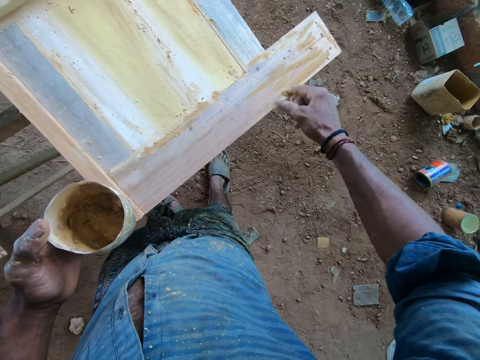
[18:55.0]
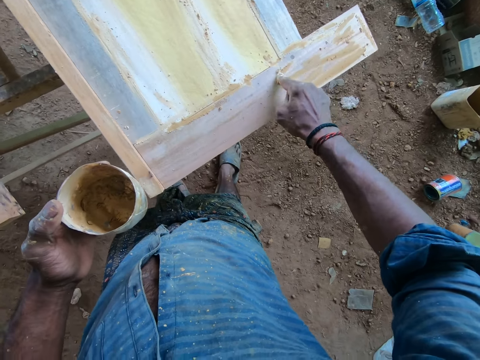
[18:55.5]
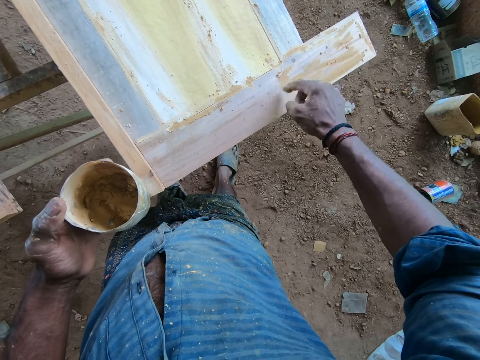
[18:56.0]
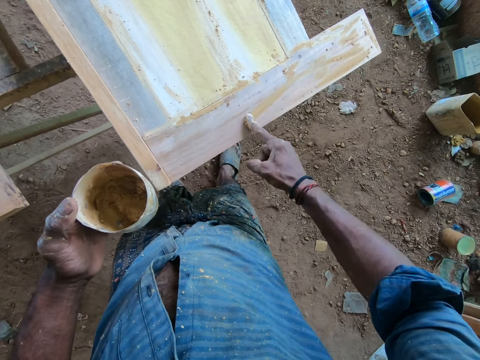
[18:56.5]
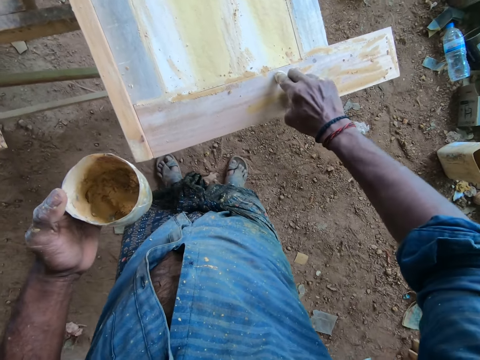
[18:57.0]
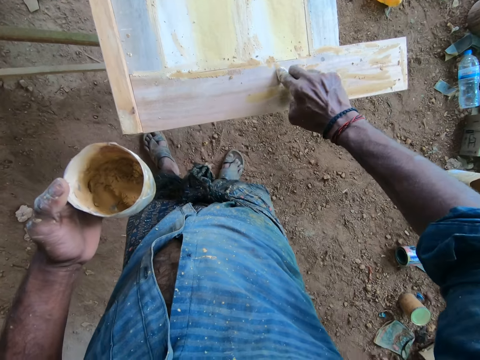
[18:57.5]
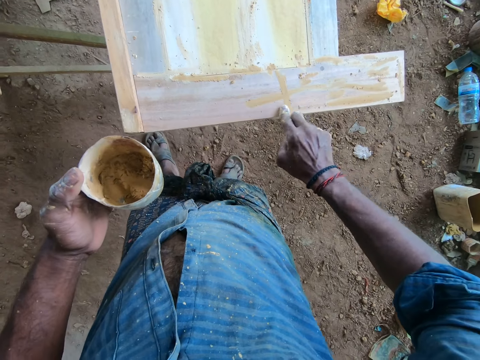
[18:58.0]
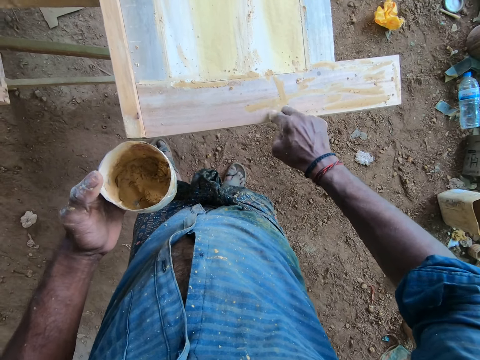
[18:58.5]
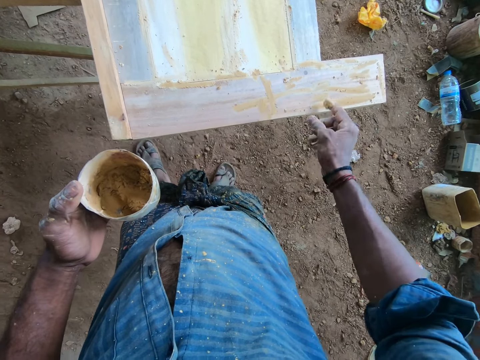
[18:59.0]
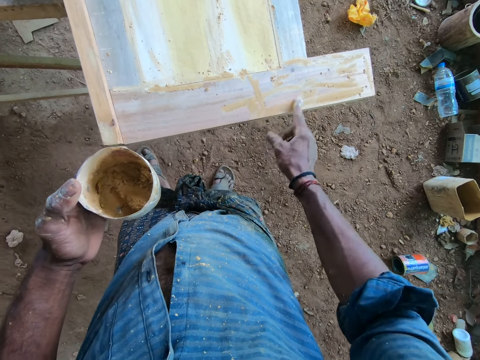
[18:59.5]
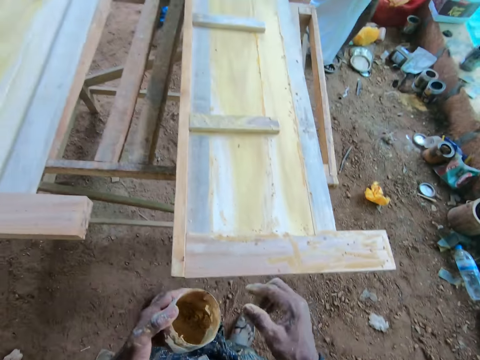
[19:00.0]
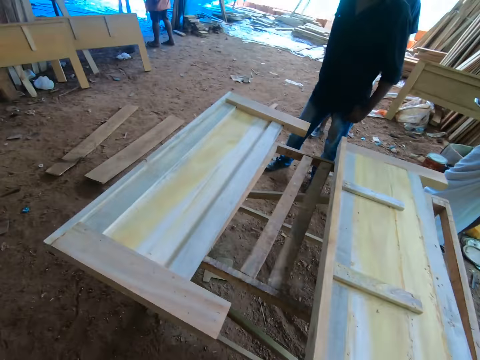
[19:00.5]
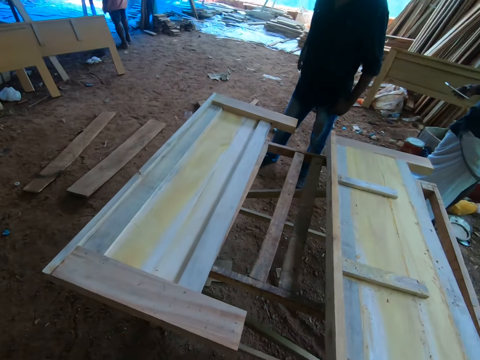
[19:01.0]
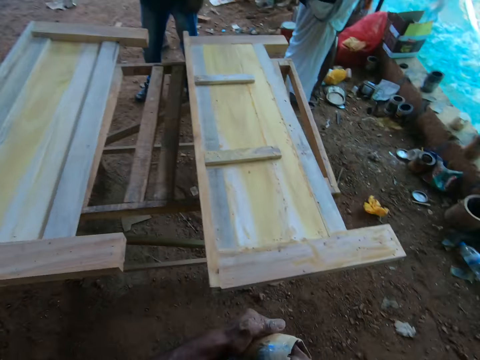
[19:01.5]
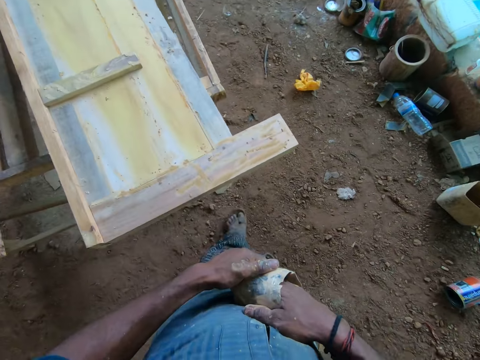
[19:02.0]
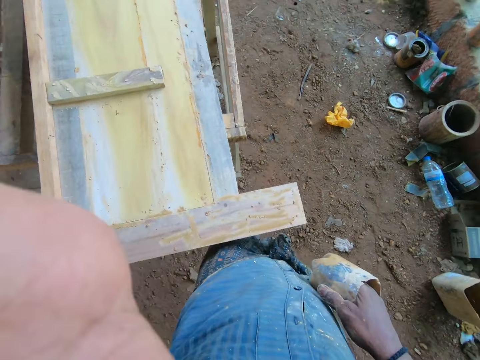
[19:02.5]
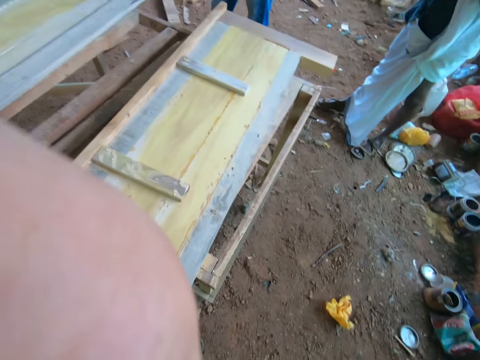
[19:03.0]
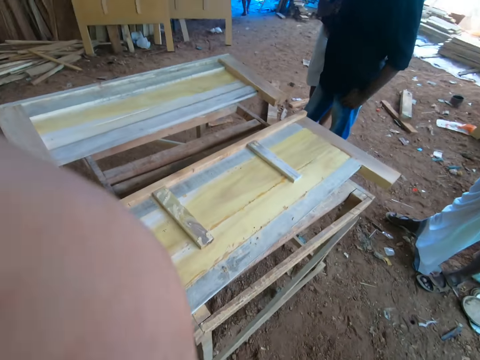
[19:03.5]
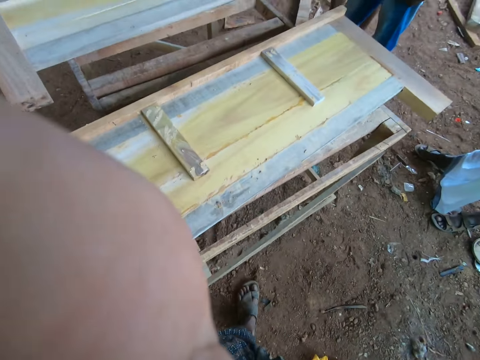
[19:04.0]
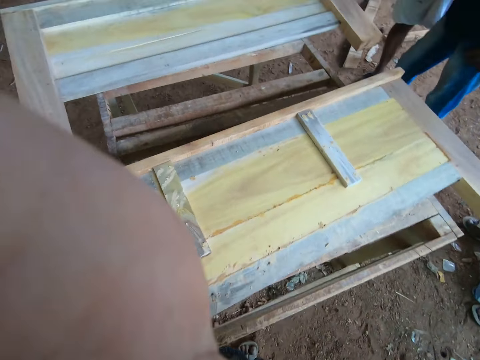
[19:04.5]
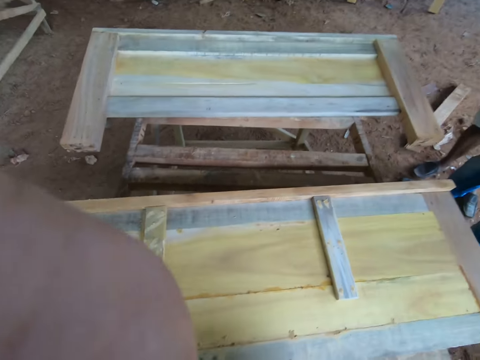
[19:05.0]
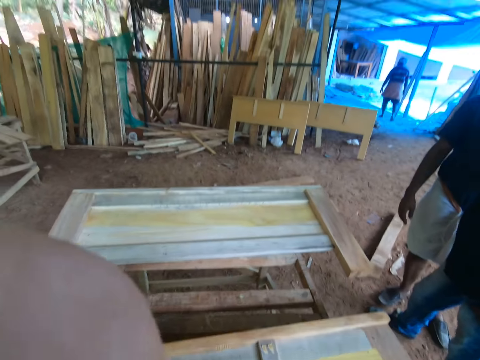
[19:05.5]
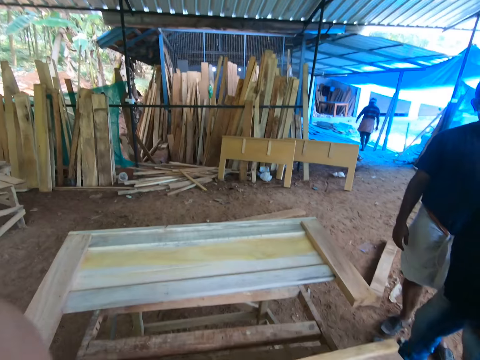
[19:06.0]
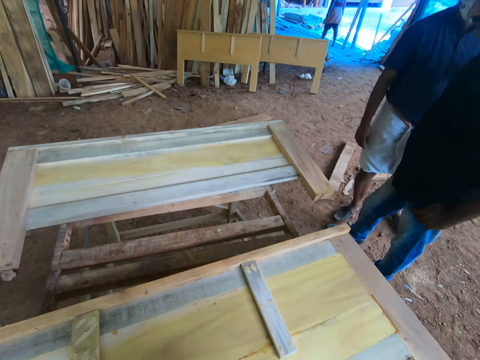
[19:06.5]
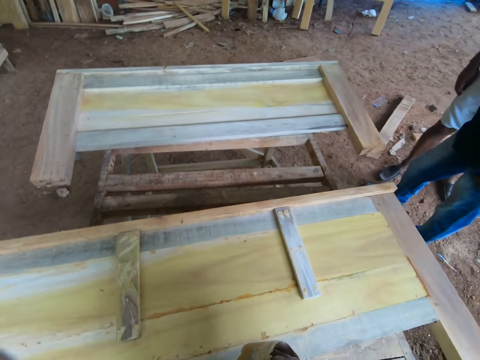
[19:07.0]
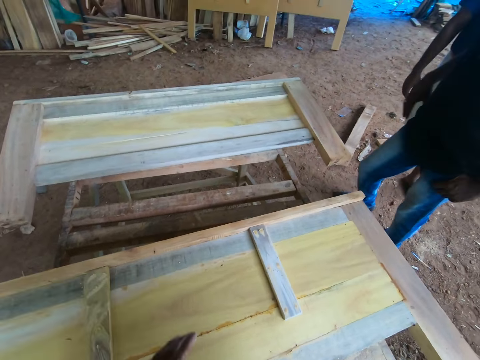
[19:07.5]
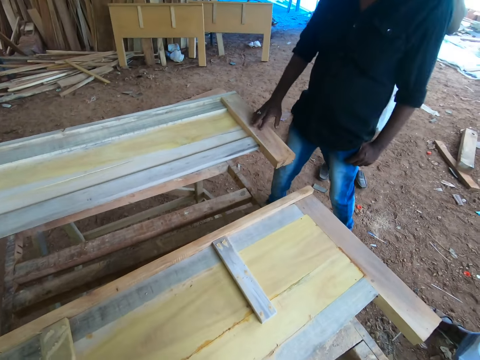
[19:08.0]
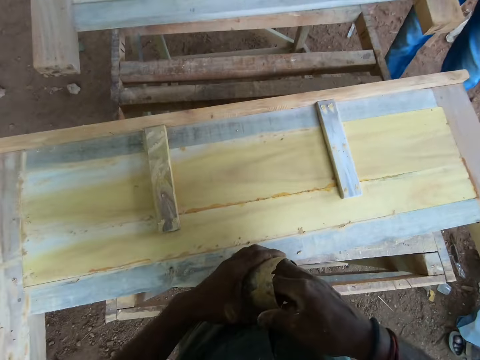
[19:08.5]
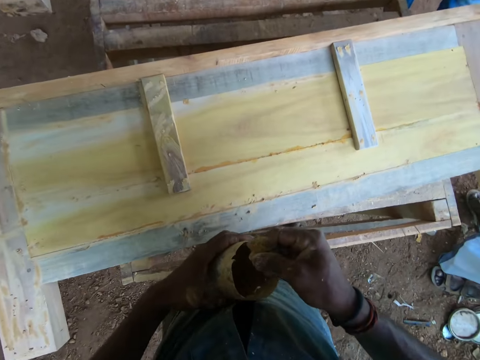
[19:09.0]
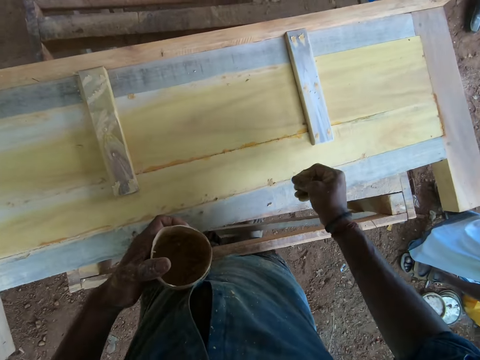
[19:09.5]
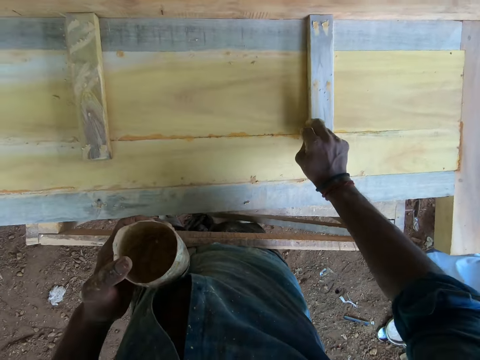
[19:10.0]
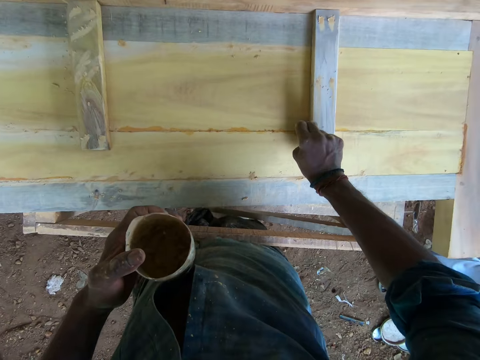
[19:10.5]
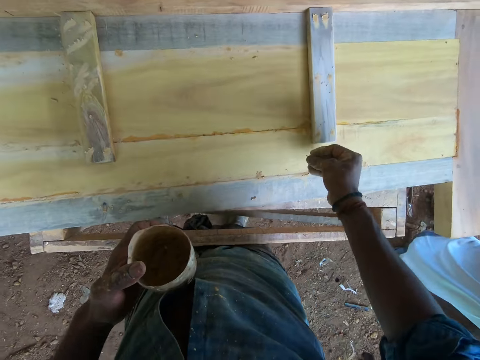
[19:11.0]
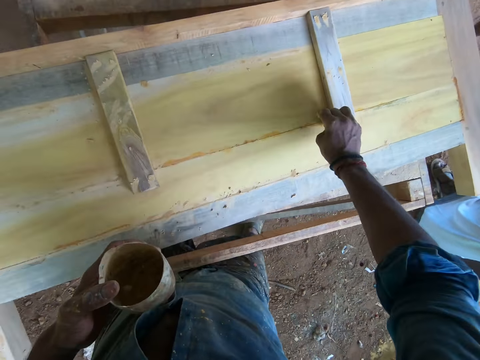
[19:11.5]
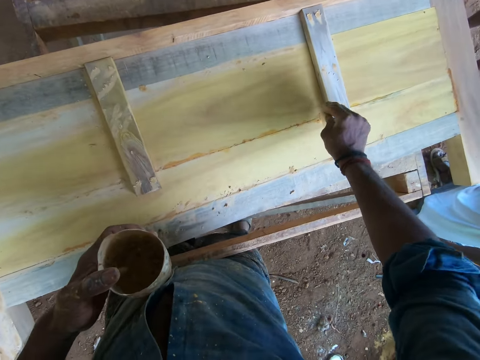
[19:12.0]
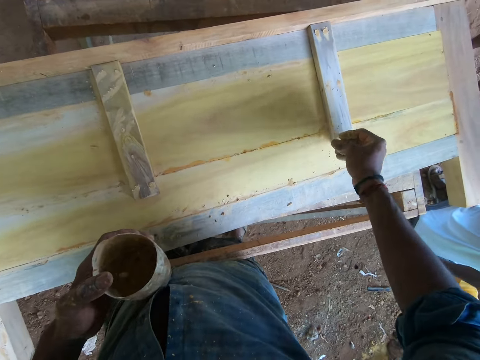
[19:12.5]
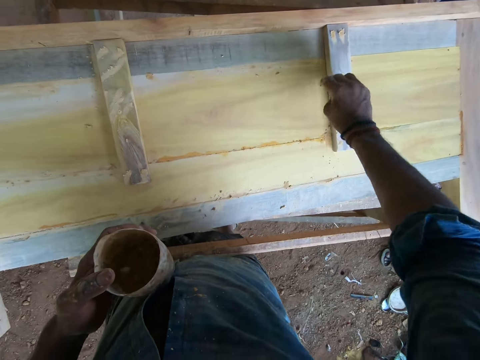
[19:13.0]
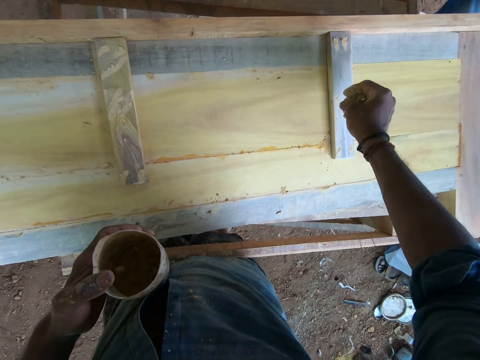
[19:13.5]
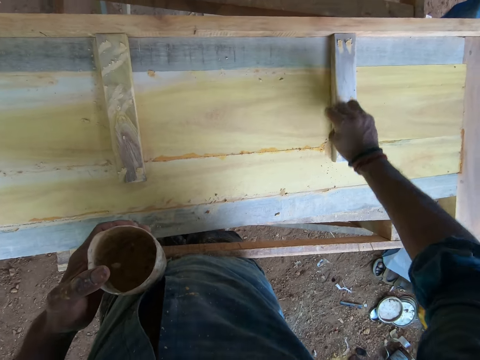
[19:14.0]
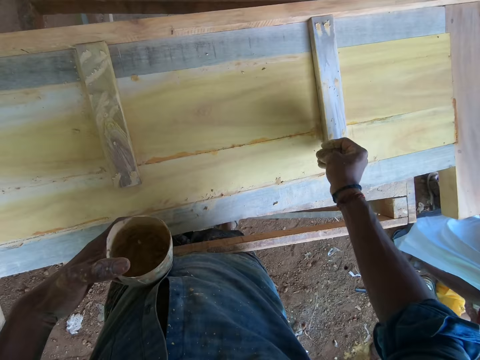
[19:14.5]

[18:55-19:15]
The camera wearer looks around. They walk around and scoop wood filler with the hand. They adjust the camera. They look around. They fetch adhesive gum from a container. They apply the wood filler on the wood.

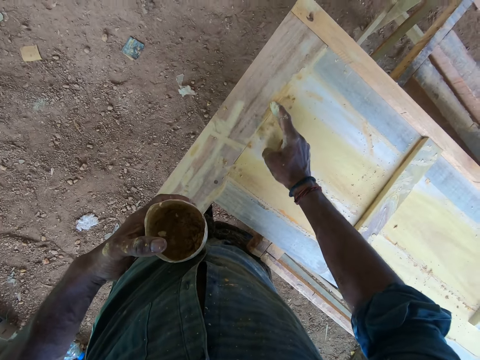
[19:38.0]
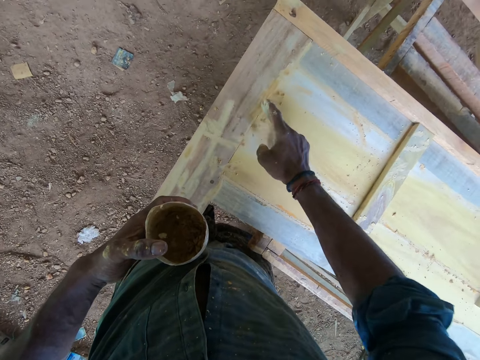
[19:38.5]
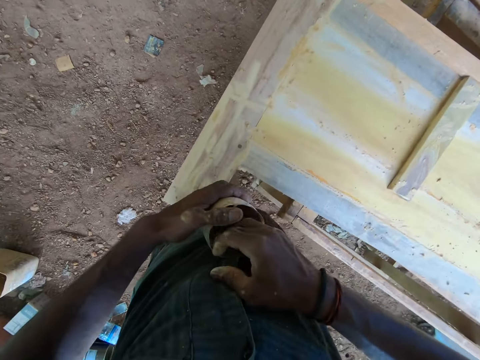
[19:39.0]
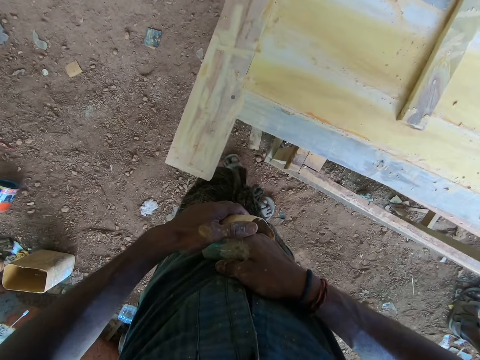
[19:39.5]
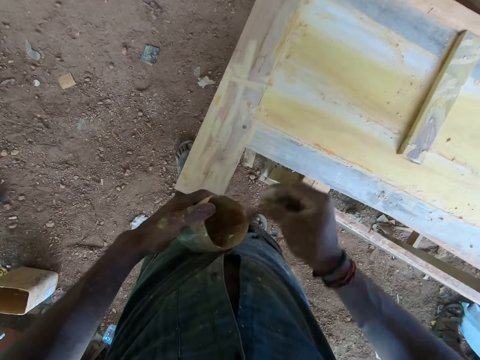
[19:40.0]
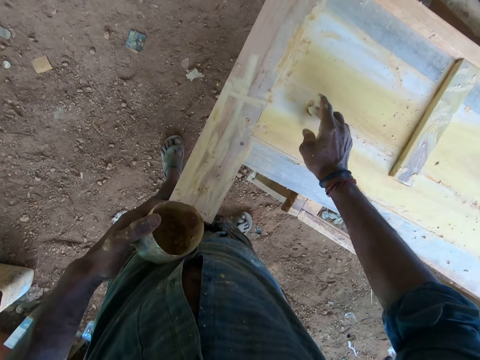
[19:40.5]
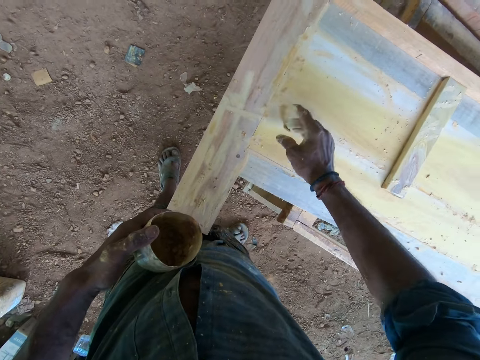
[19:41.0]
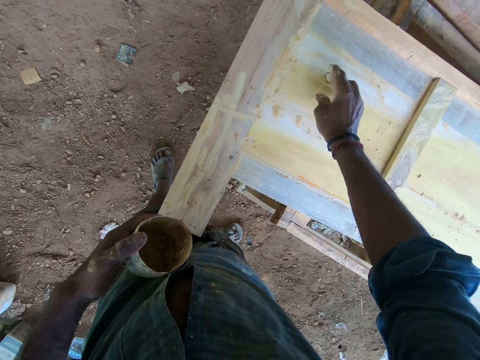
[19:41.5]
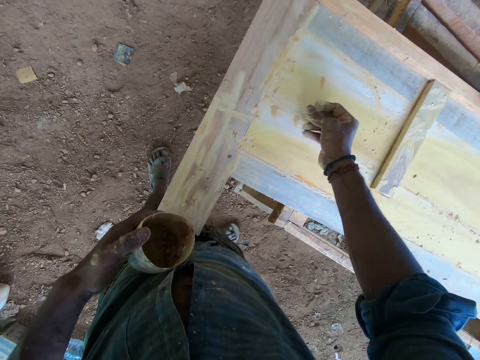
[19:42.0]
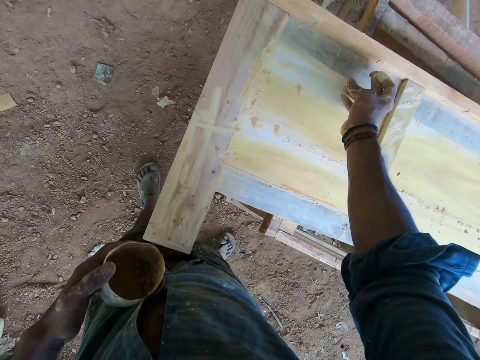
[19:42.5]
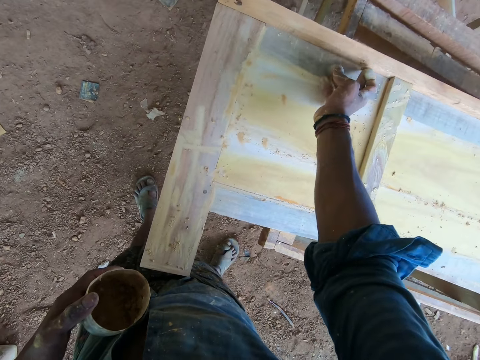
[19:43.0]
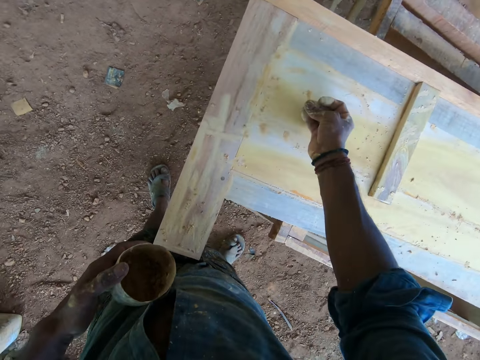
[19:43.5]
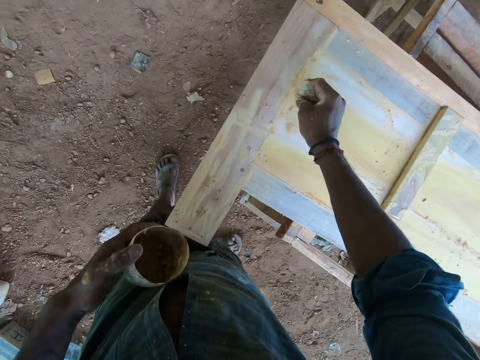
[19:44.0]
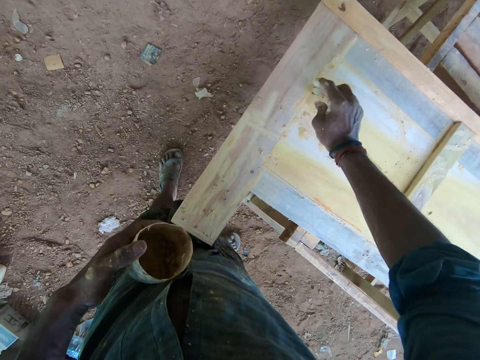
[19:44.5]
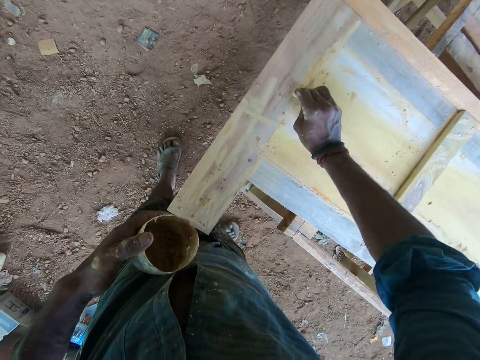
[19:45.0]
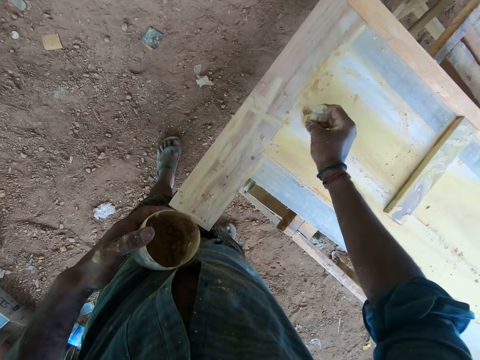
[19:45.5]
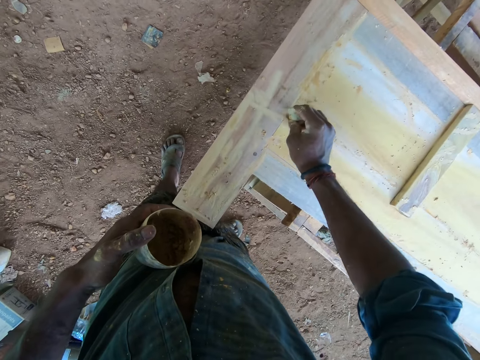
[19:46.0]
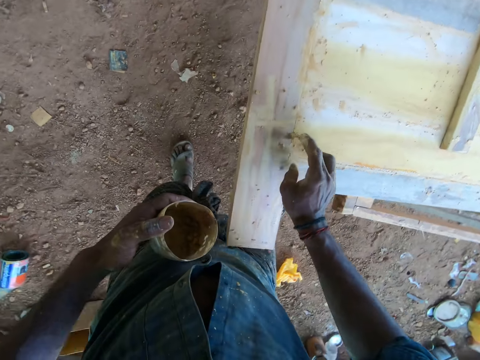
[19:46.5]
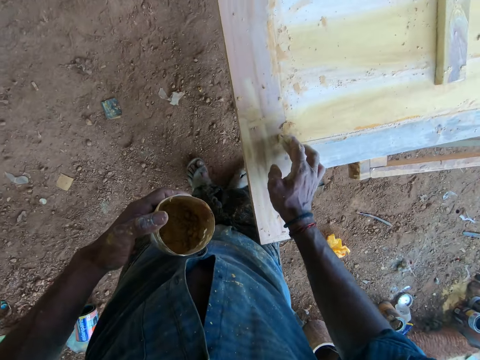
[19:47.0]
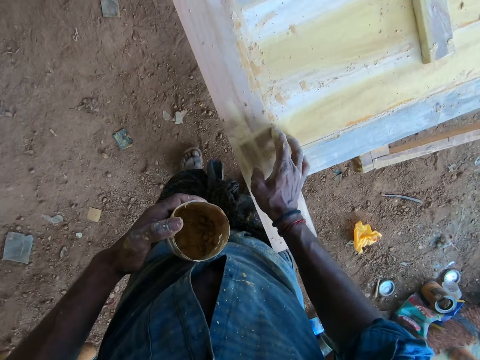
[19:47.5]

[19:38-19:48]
The camera wearer scoops wood filler with the hand from the container. They apply the wood filler on the wood.
